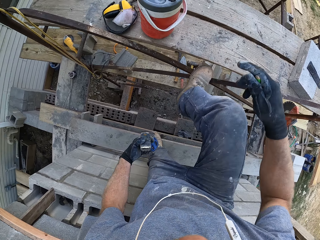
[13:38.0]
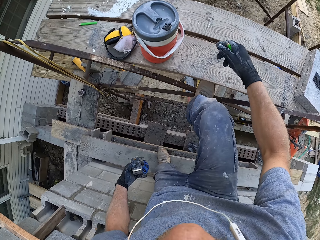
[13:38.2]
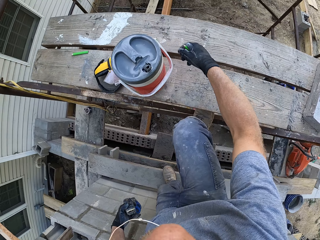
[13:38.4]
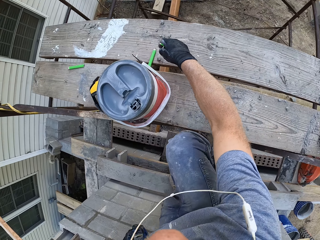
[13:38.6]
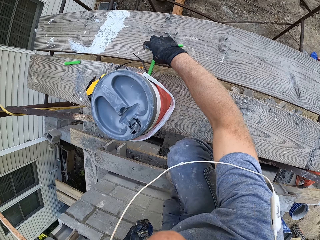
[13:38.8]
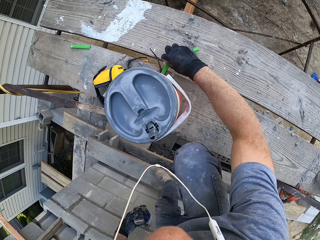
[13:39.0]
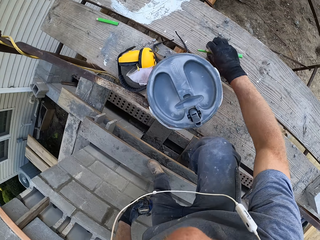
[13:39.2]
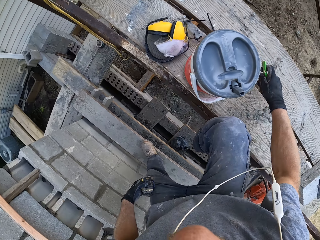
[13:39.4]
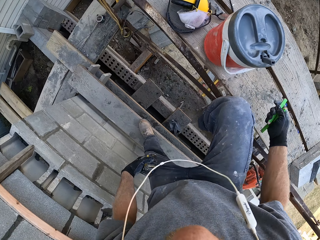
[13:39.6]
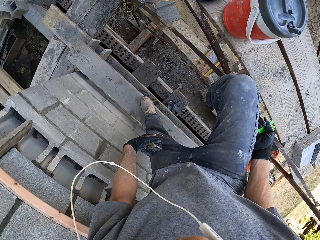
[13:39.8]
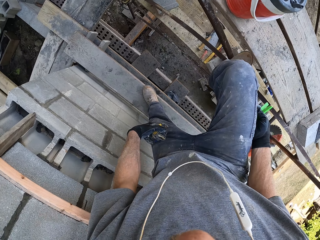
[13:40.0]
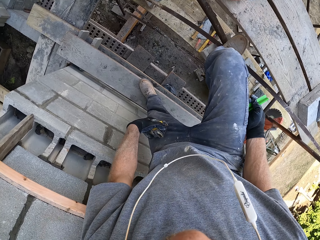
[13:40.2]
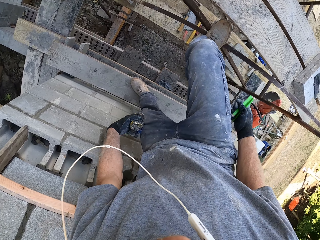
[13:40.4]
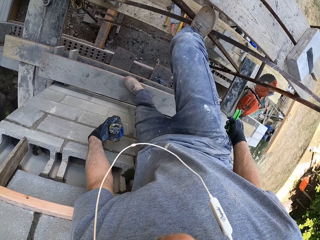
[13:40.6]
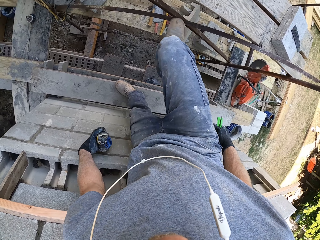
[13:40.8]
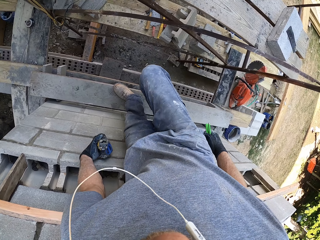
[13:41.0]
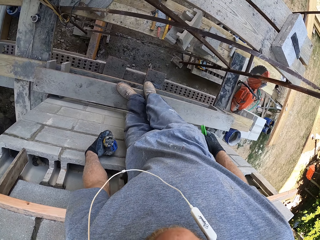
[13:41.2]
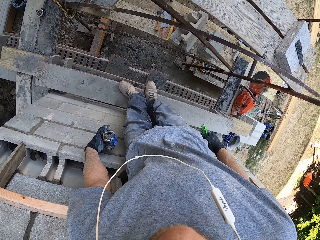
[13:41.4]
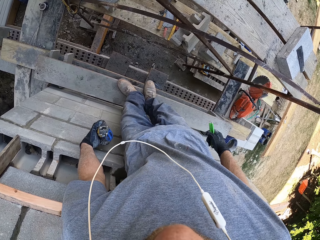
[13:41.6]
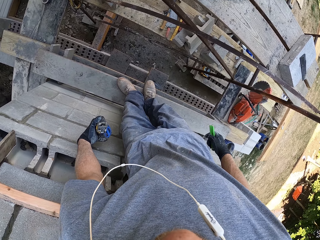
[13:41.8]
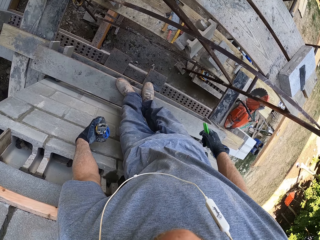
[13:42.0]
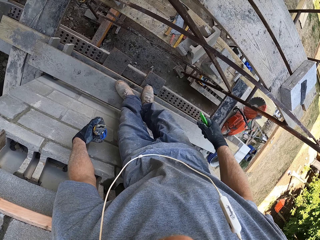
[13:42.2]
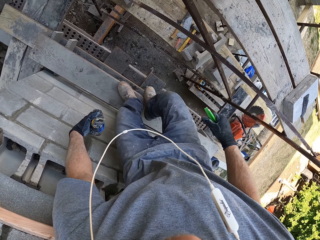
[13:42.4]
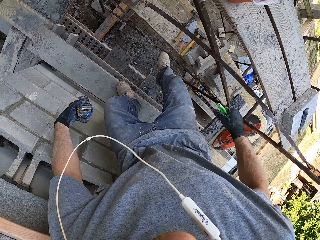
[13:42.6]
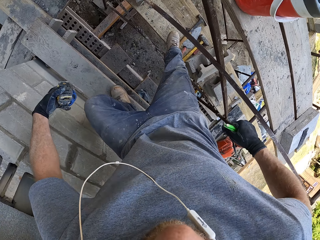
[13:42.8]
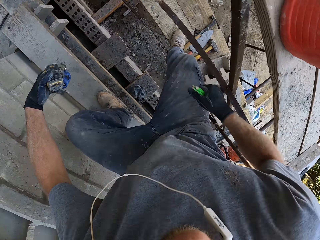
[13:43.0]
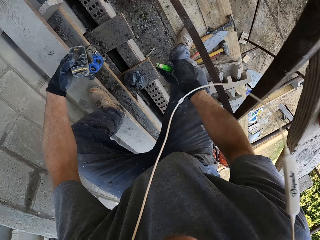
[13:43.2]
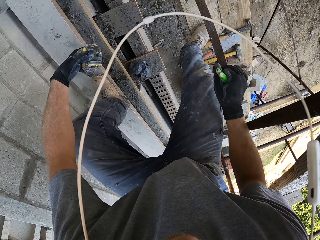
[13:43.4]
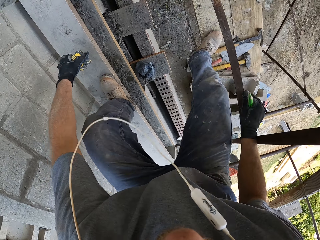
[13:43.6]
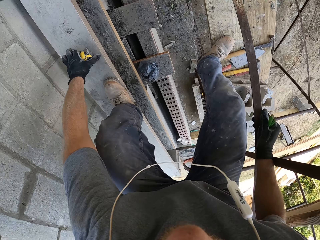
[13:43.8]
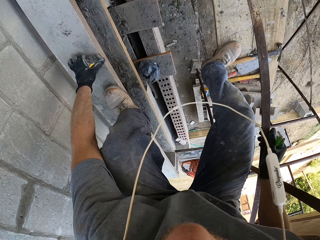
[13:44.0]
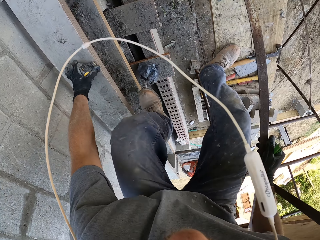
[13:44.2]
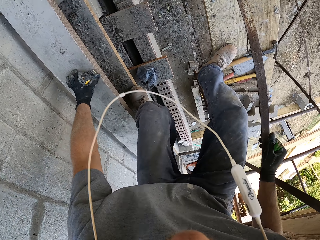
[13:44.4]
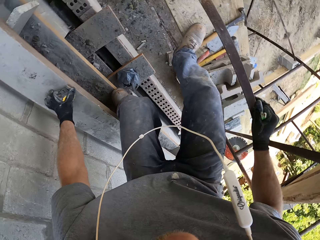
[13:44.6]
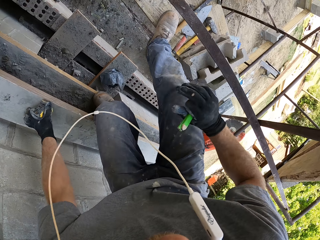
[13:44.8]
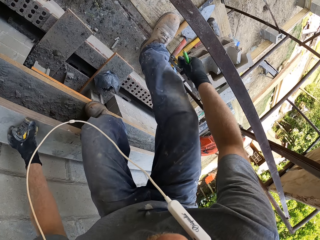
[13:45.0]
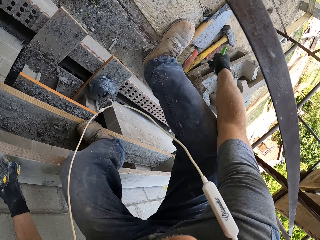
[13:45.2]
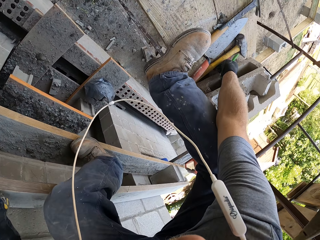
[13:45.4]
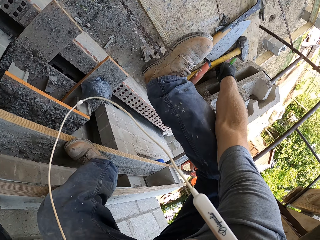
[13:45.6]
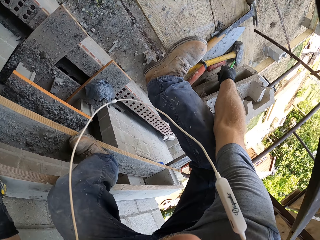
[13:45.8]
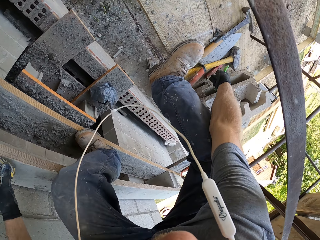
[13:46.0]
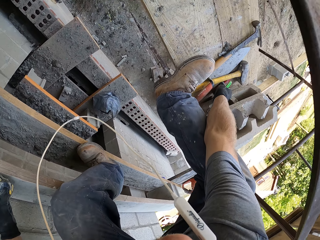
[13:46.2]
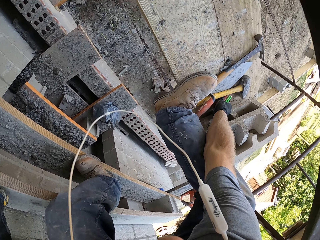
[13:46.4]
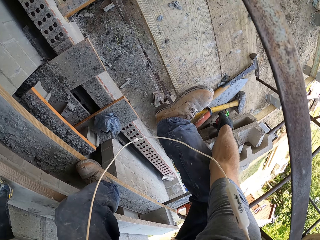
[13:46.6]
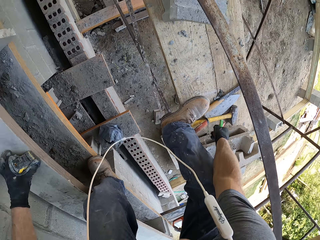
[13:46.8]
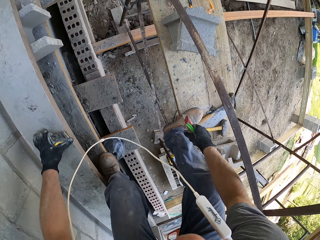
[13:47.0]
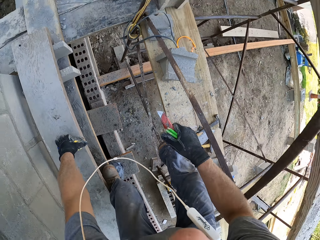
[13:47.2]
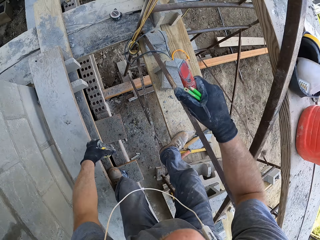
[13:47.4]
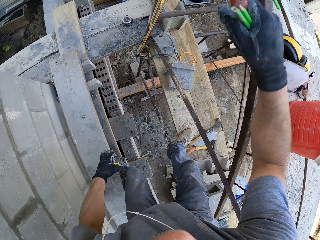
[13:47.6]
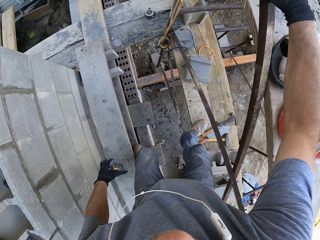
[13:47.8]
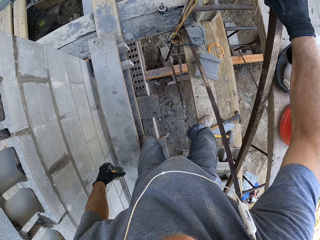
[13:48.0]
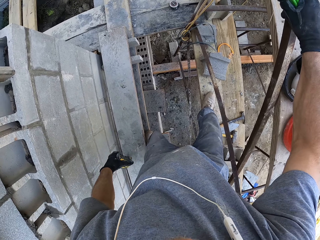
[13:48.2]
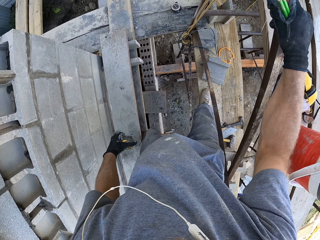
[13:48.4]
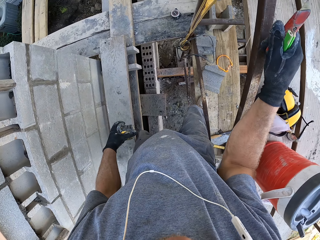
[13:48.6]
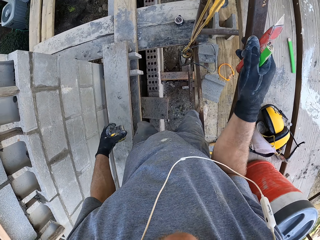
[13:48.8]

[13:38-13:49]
The camera wearer lifts the right leg. They pick something with the right hand. They look at the ground. They step ahead. They climb down. They pick a retractable knife.

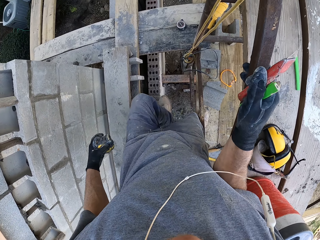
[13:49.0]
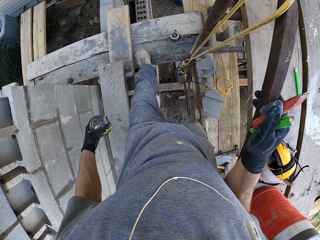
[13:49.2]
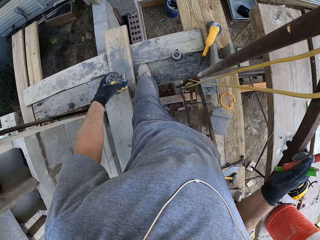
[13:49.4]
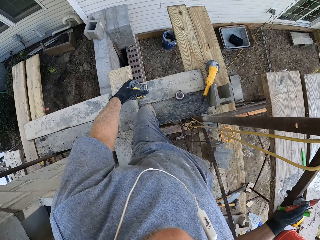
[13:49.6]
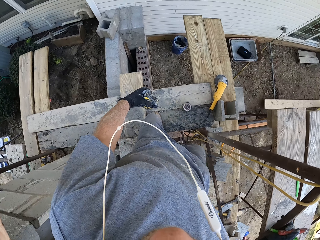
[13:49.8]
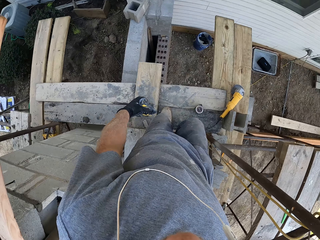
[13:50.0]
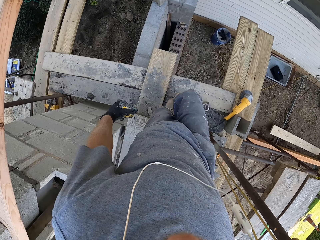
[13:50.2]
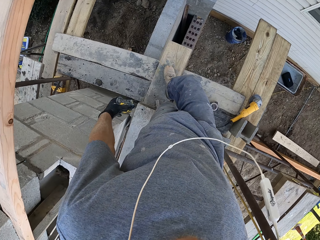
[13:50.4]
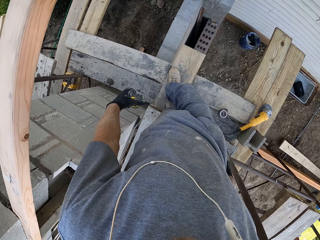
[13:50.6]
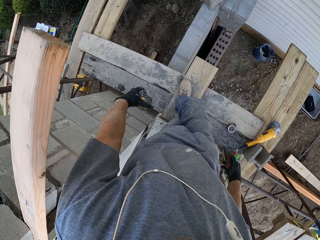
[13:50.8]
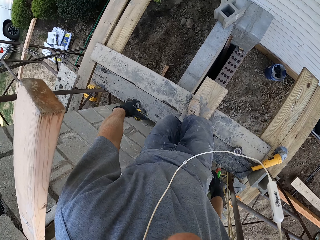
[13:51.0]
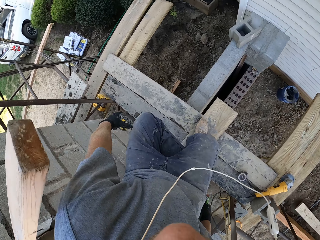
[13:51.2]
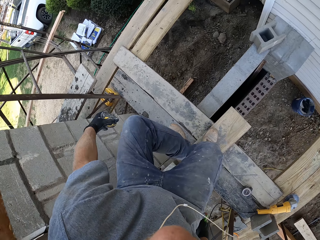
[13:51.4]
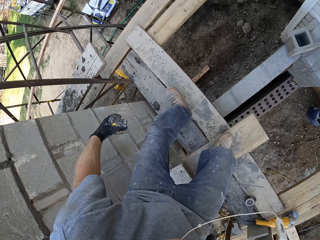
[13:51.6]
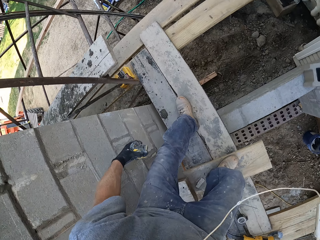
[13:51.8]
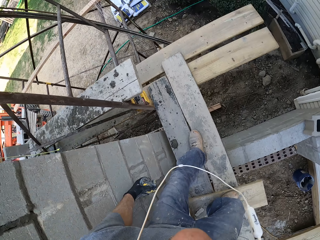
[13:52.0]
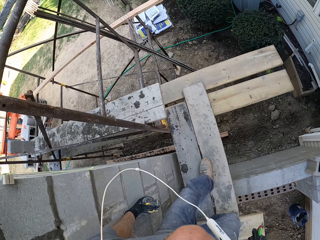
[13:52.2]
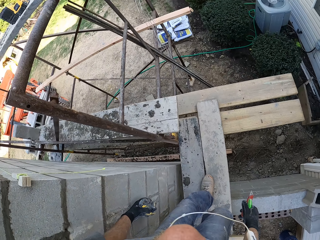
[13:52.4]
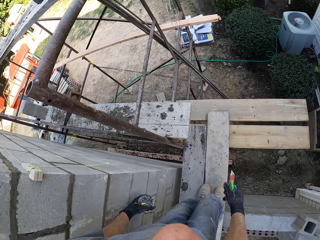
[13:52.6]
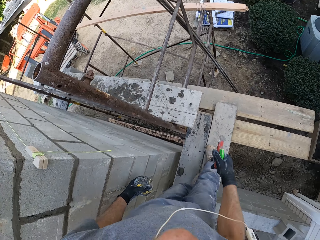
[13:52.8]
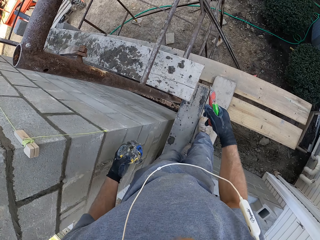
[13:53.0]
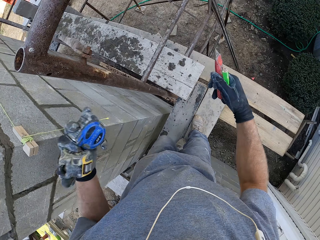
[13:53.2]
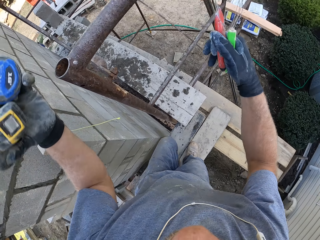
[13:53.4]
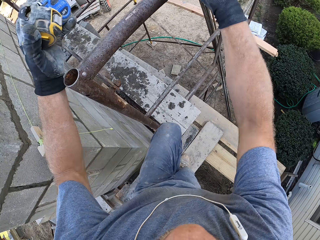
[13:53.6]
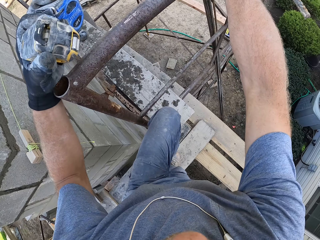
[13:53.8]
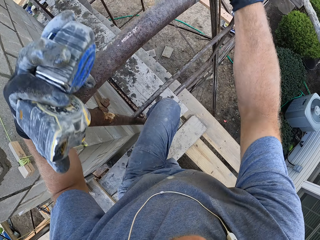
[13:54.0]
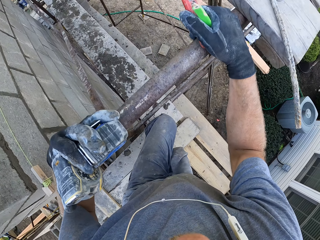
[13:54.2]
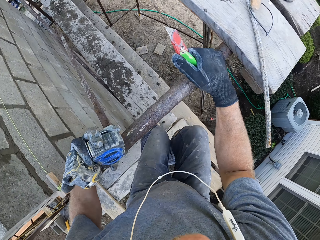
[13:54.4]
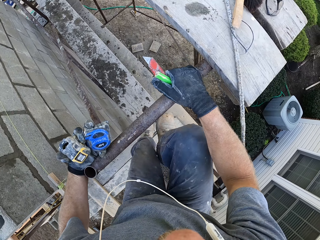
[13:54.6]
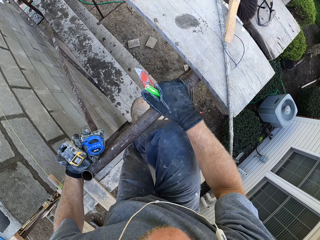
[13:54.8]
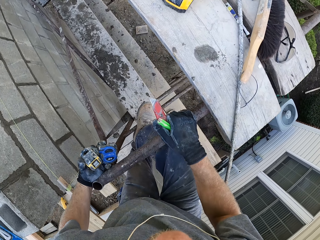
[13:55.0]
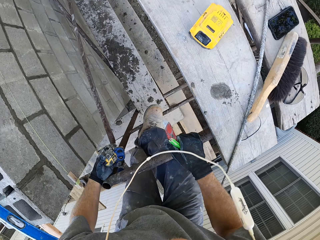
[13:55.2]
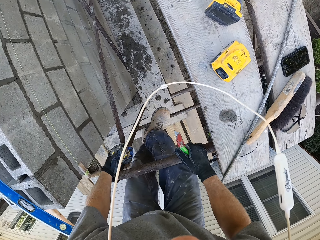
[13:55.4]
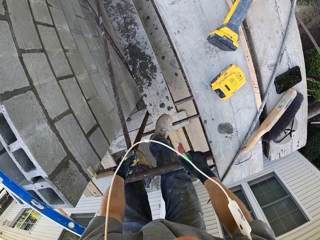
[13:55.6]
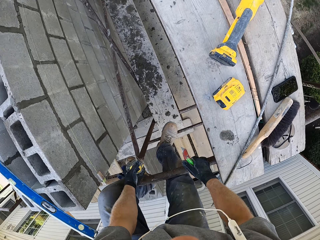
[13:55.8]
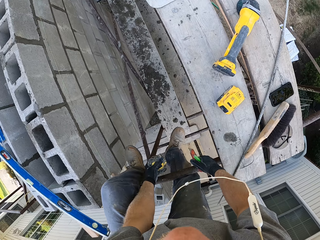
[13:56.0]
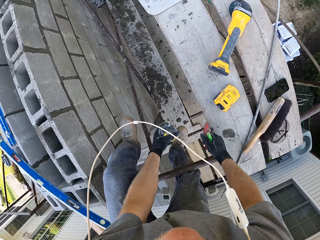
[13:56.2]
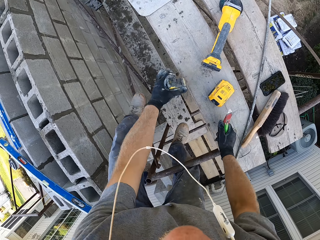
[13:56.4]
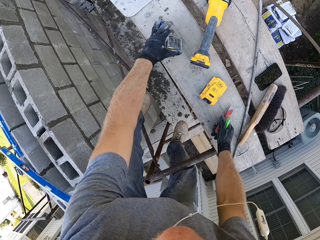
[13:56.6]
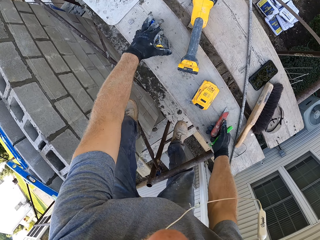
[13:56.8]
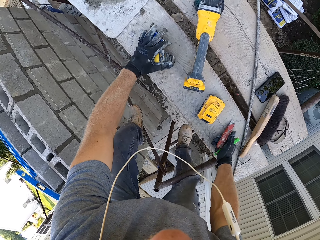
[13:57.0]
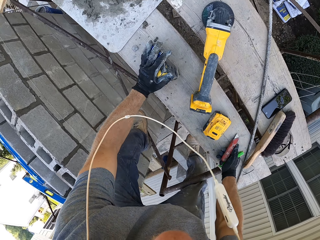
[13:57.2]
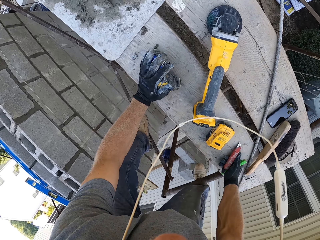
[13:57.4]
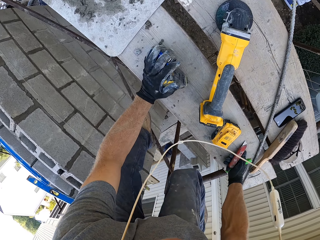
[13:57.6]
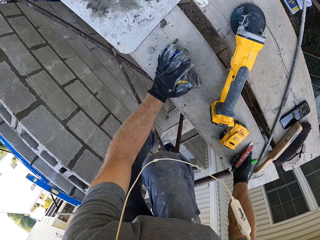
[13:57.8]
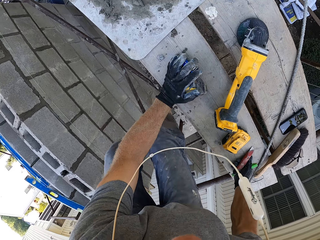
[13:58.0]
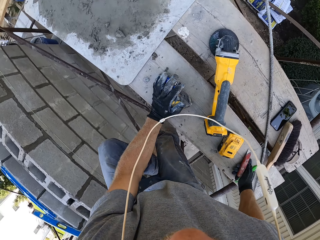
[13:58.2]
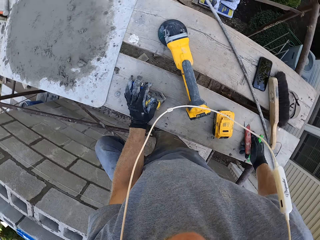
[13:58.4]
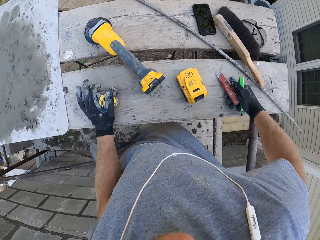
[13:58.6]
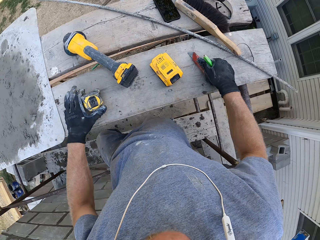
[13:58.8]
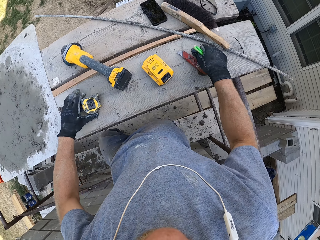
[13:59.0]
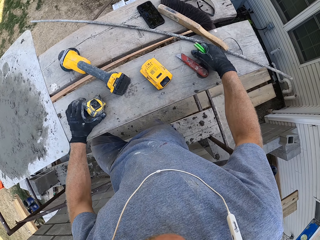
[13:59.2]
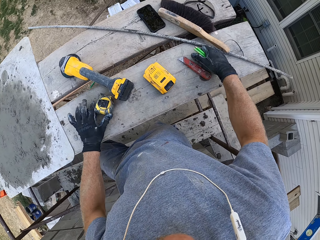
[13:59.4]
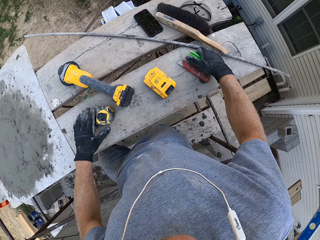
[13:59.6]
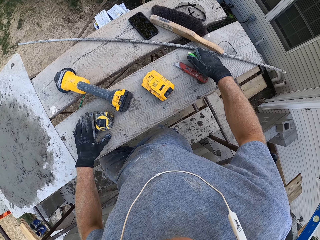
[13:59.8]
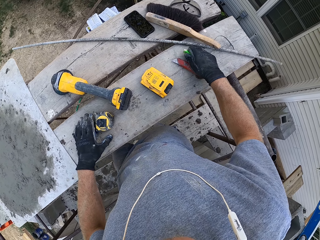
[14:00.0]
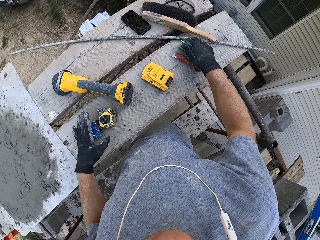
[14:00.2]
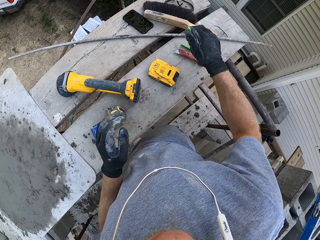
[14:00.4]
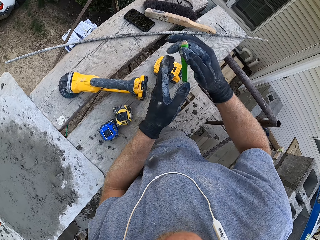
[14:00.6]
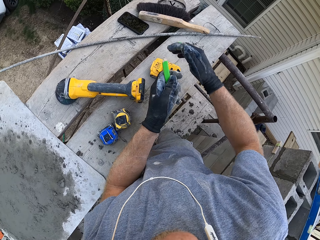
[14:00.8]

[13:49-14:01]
The camera wearer walks around. They climb up. They put down the tape measures and the retractable knife.
